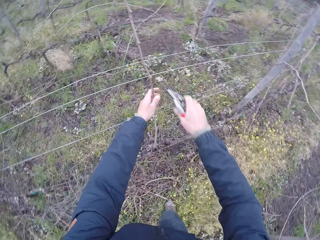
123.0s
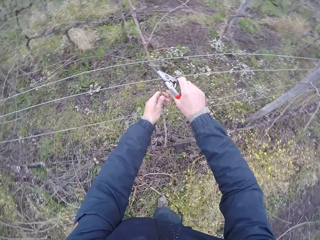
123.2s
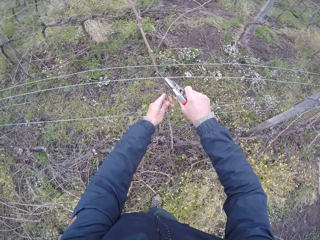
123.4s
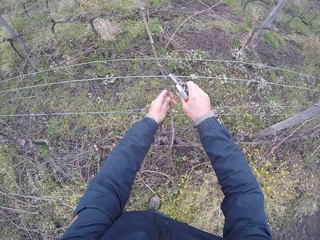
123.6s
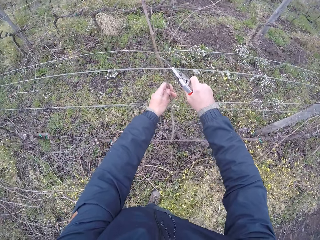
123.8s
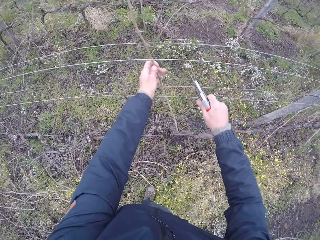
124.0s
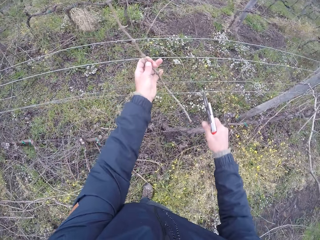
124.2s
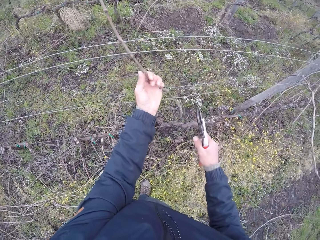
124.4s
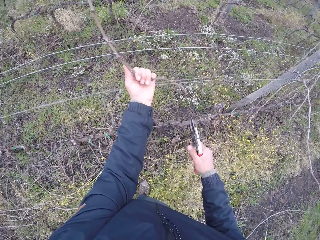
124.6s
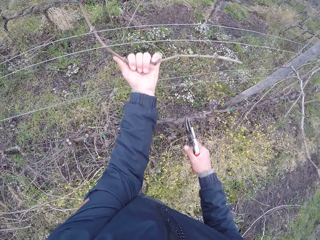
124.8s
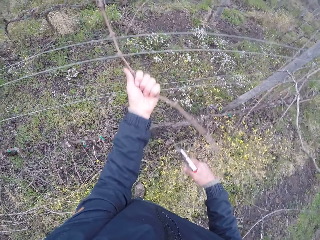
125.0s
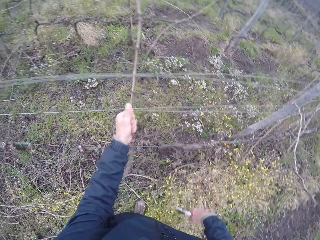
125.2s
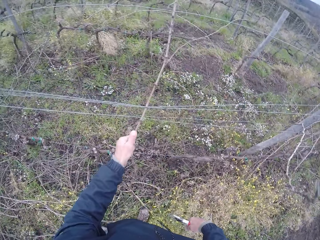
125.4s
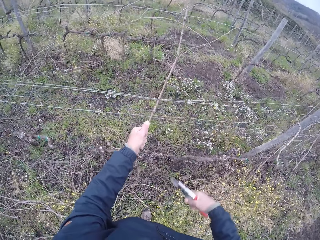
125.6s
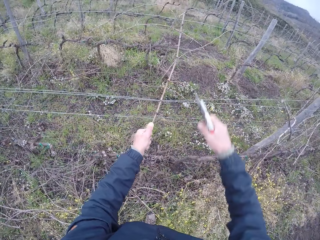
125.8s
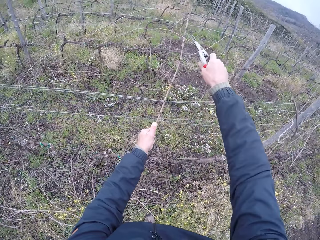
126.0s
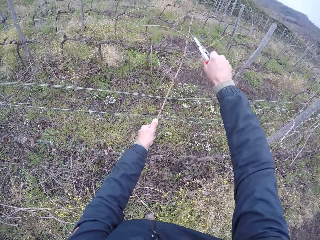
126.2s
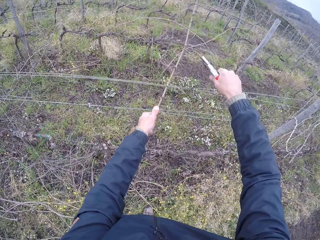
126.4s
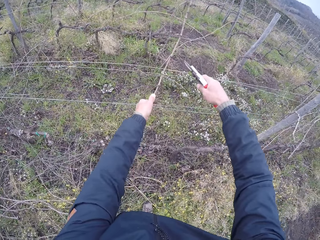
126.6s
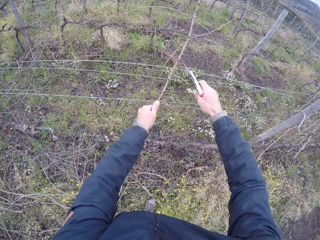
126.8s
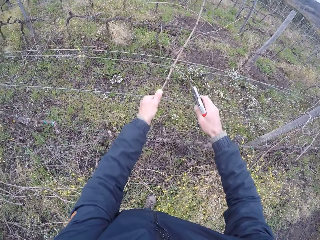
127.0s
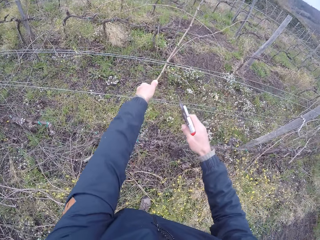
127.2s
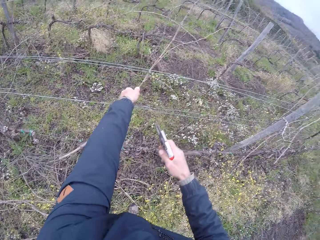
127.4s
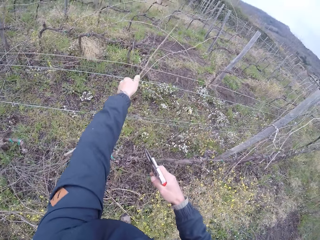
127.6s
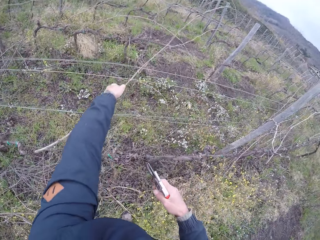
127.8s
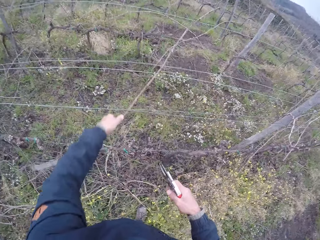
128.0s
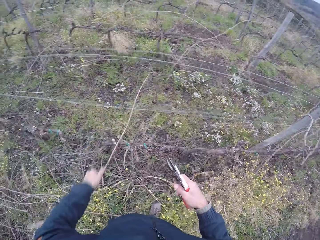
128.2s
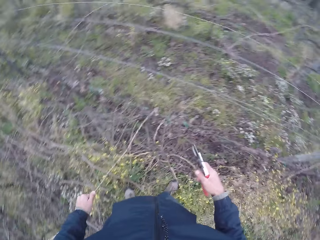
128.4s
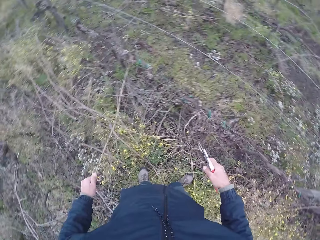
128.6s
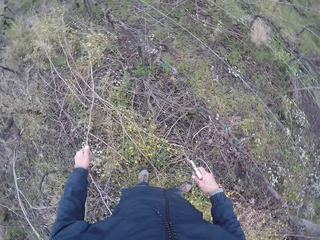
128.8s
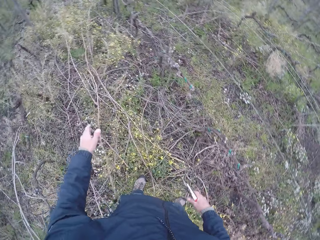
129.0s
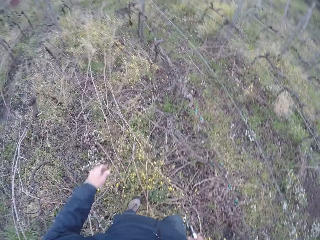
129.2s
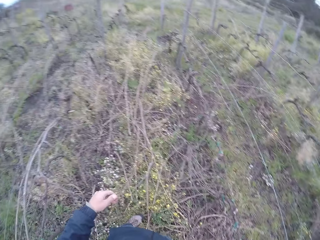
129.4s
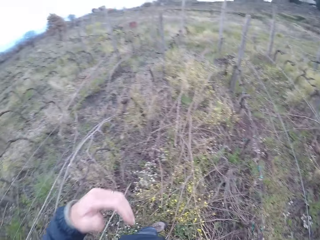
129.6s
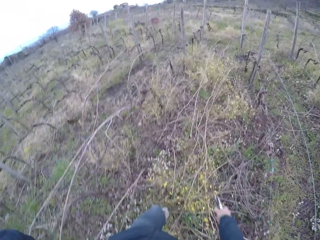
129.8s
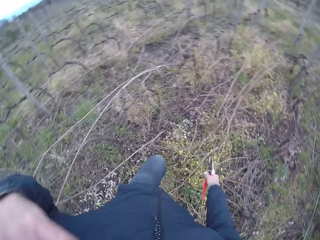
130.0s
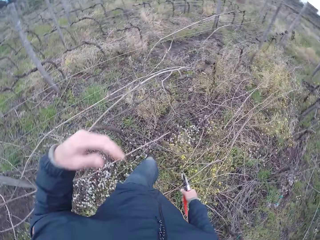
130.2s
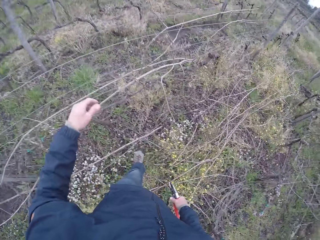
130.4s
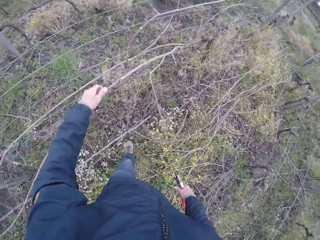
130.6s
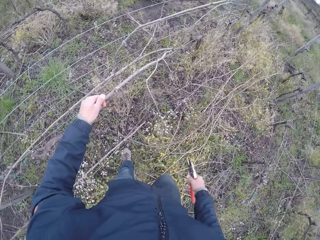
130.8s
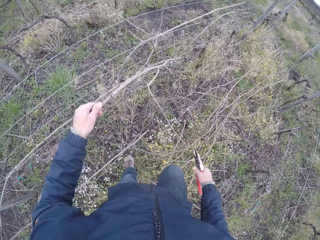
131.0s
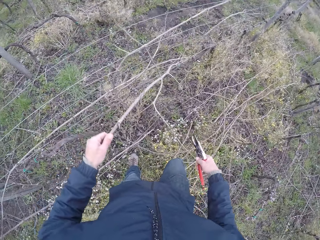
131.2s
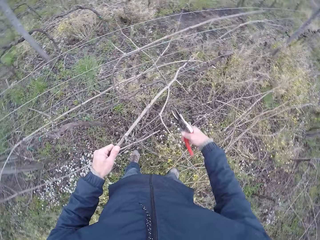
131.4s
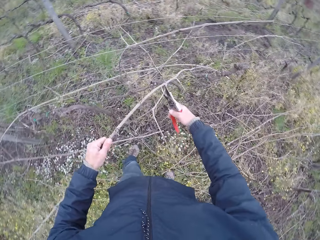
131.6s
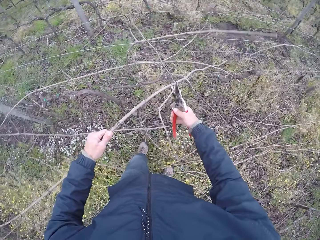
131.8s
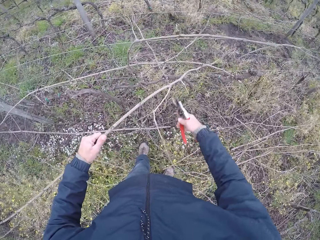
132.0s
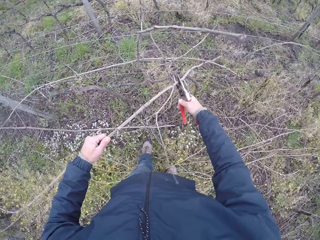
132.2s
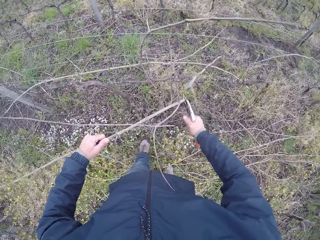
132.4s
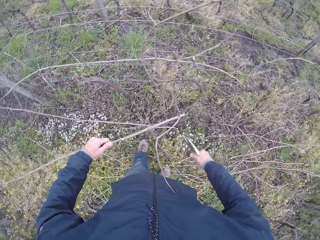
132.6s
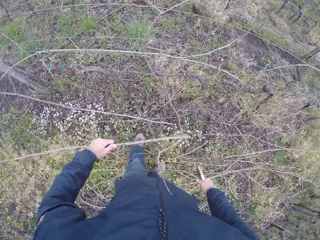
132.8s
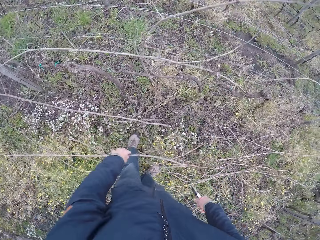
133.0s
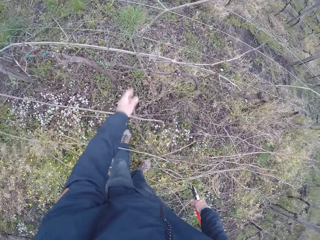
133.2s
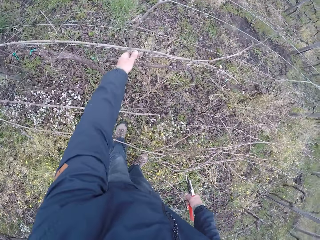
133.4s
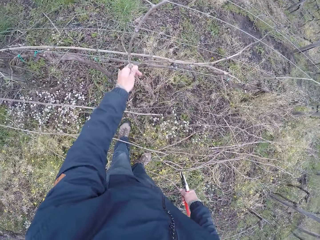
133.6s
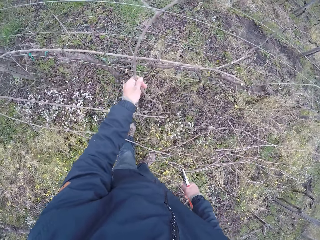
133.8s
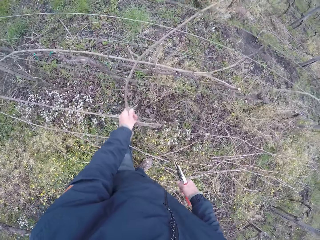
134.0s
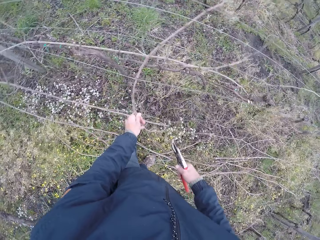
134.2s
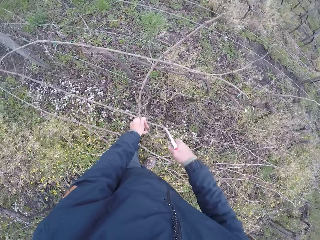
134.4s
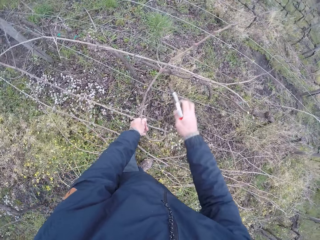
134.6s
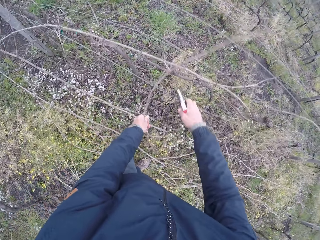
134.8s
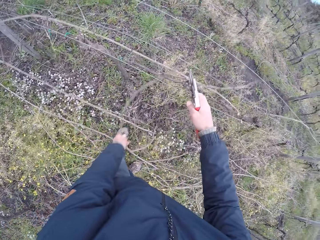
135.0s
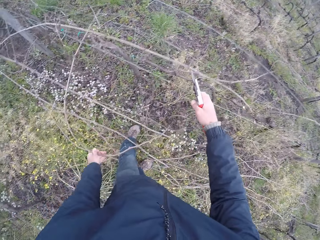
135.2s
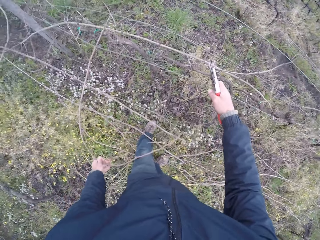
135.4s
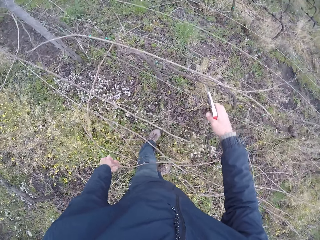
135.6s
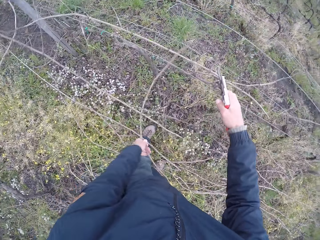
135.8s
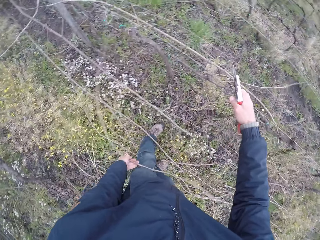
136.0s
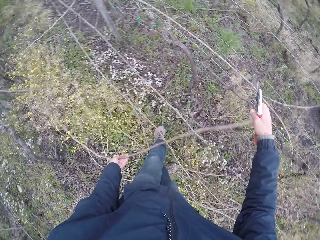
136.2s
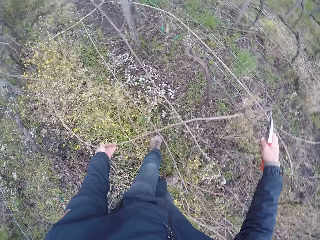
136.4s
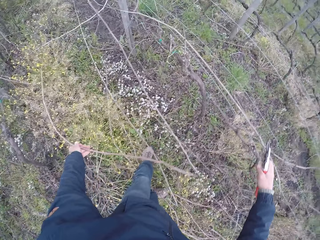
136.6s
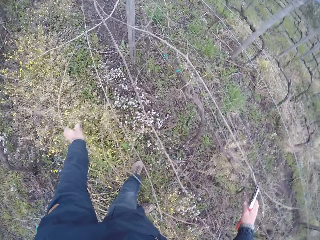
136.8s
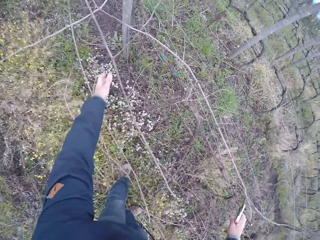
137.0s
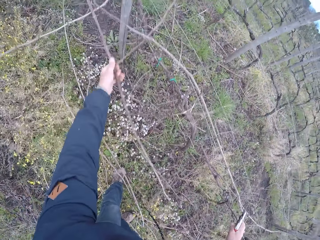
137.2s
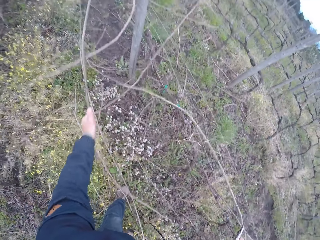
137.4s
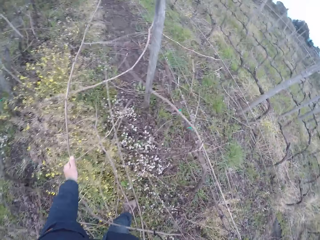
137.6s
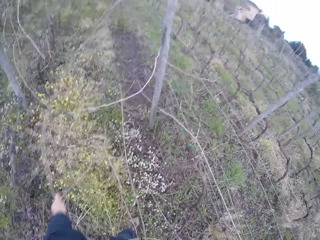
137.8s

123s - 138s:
The camera wearer pulls out a dead branch or stem from the wire fence with her left hand. She cuts the dead branch in her left hand with the plier or secateurs in her right hand. She holds the stem. She removes the stem from the wire. She drops the dead branch in her left hand on the ground. She touches her face with her left hand. She lifts the hand. She pulls out a dead branch from the wire fence with her left hand. She holds the stem. She cuts the dead branch in her left hand with the plier in her right hand. She drops the dead branch in her left hand on the ground. She pulls out a dead branch from the wire fence with her left hand. She holds the wire with the right hand. She drops the dead branch in her left hand on the ground. She pulls out dead branches from the wire fence with her left hand.

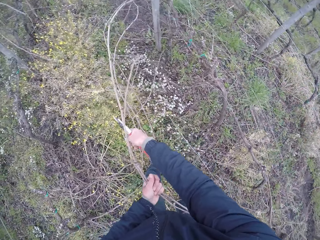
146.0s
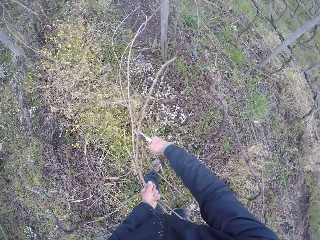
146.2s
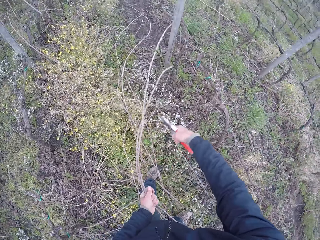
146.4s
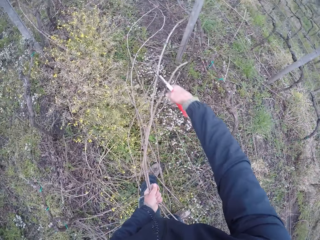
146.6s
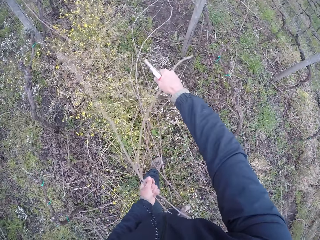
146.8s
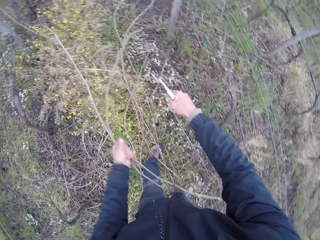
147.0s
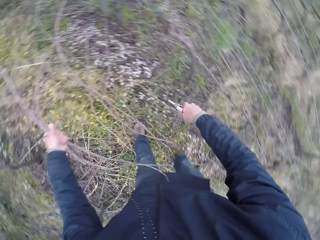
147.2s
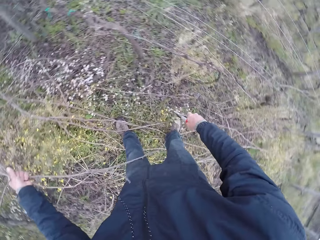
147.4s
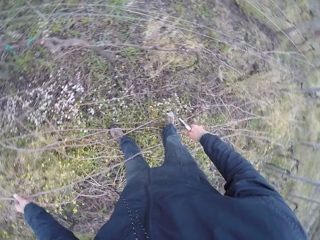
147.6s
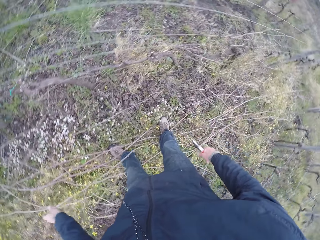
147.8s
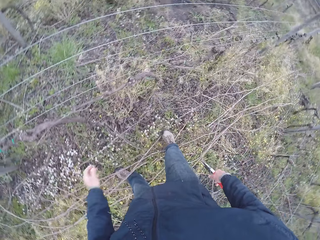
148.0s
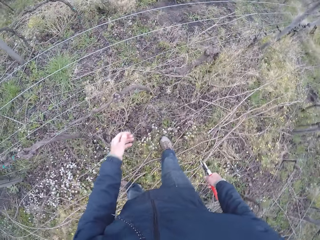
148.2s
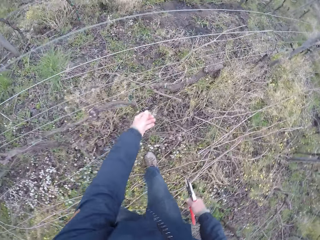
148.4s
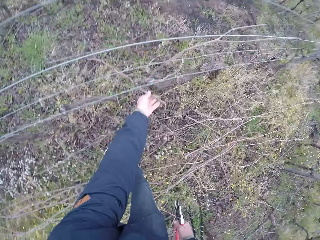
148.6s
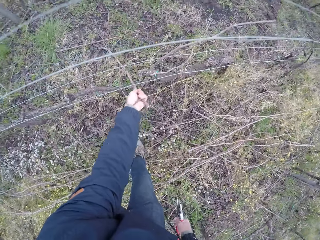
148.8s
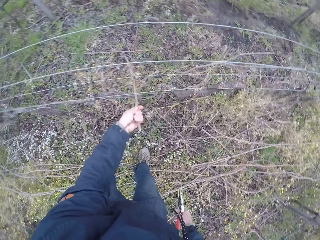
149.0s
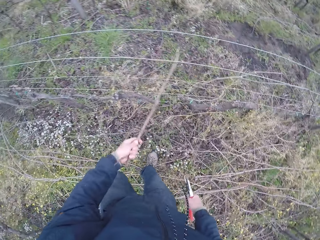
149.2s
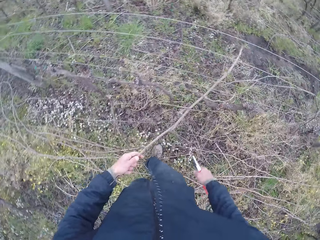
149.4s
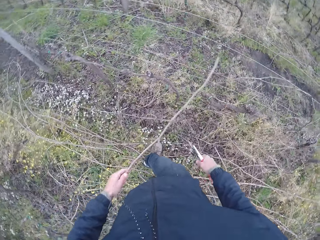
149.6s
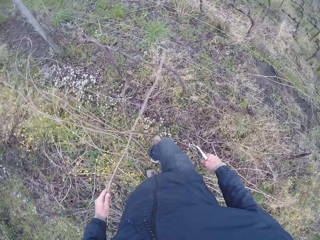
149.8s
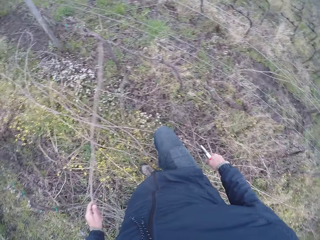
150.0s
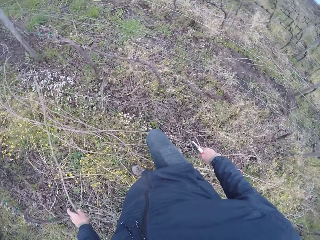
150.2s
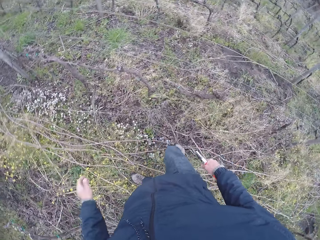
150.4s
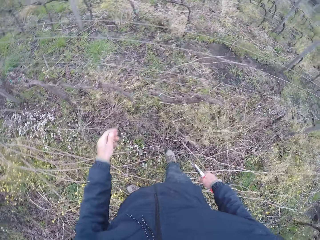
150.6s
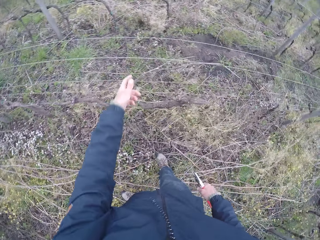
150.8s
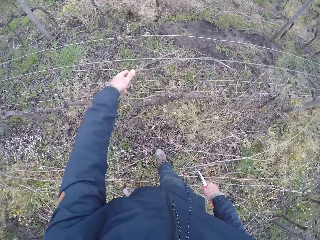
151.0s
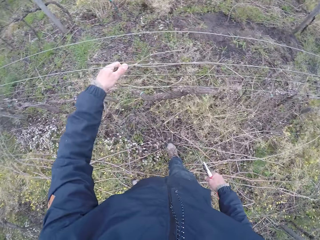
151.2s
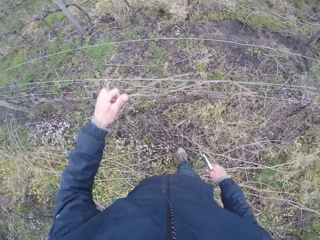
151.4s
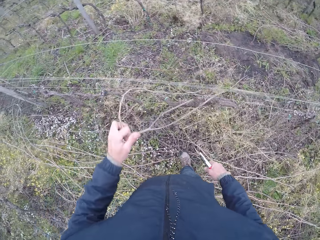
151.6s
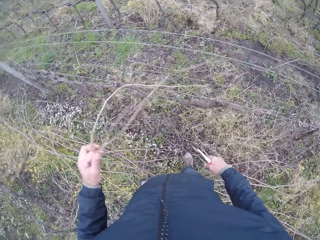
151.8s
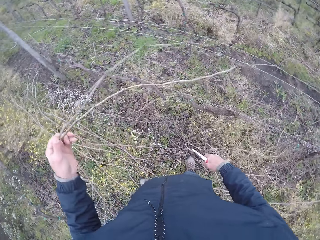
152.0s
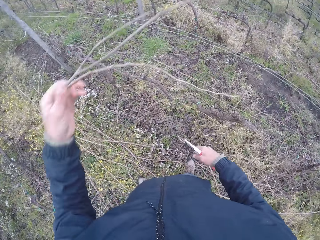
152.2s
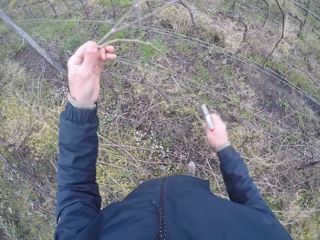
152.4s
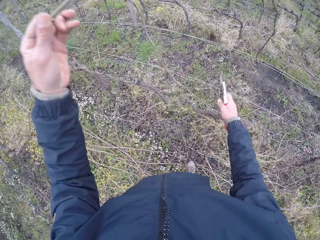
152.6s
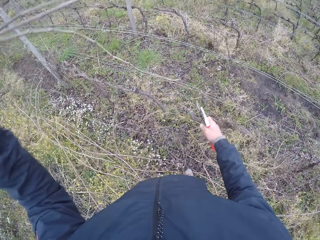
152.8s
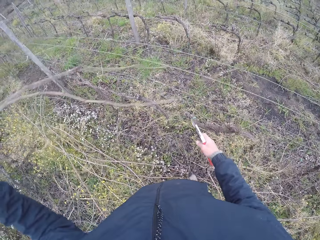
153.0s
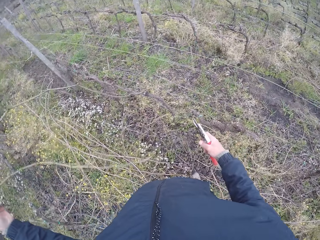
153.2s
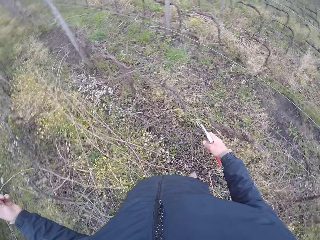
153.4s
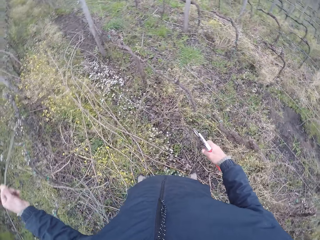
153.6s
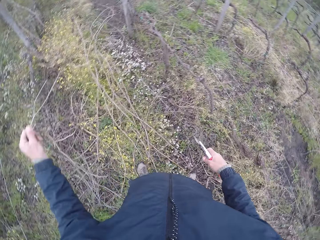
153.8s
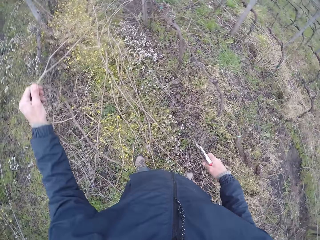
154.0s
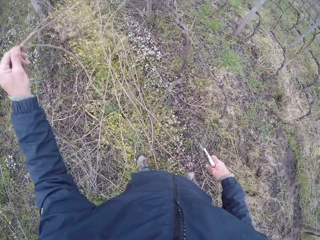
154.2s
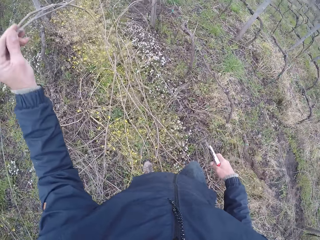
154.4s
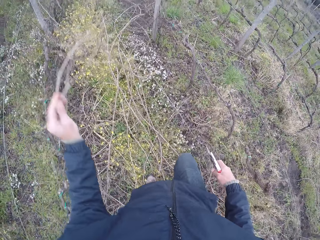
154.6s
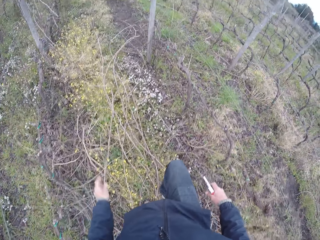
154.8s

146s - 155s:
The camera wearer drops the dead branch or stem in her left hand on the ground. She pulls out a dead branch from the wire fence with her left hand. She holds the stem. She drops the dead branch in her left hand on the ground. She pulls out a dead branch from the wire fence with her left hand. She drops the dead branch in her left hand on the ground. She holds the stem.
